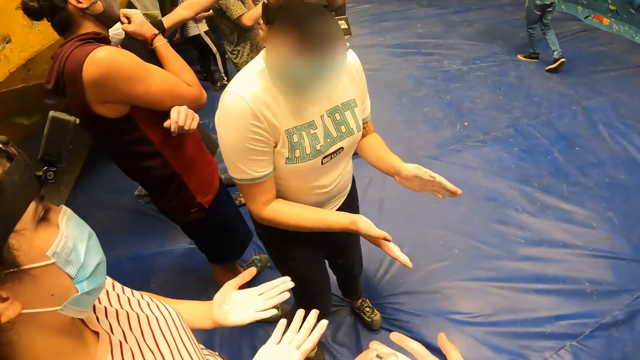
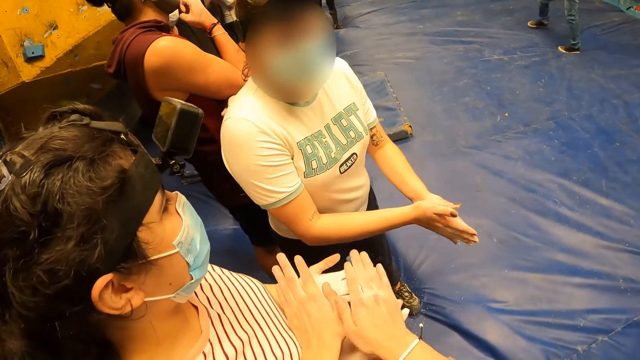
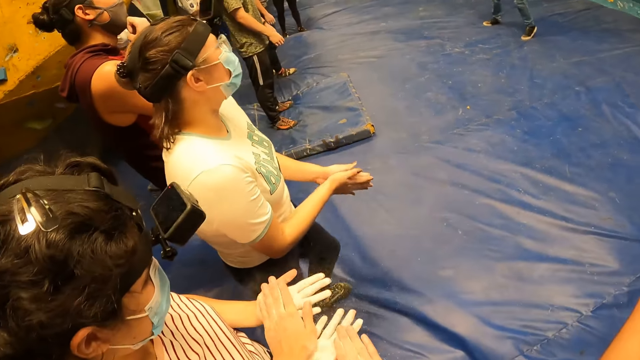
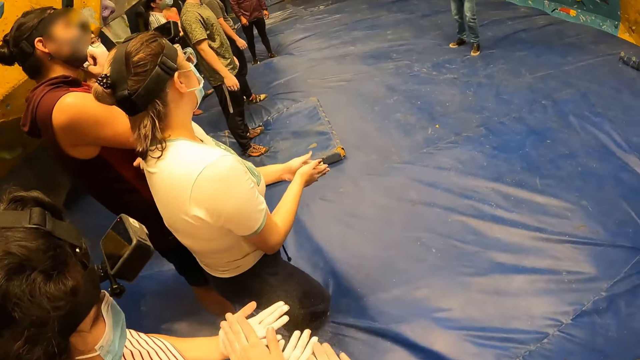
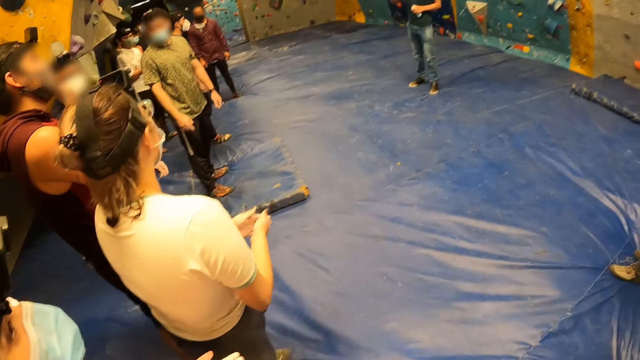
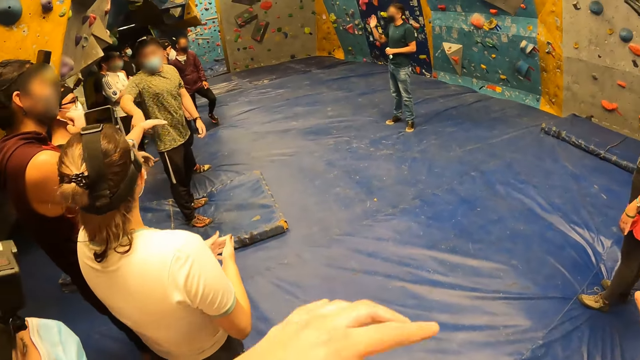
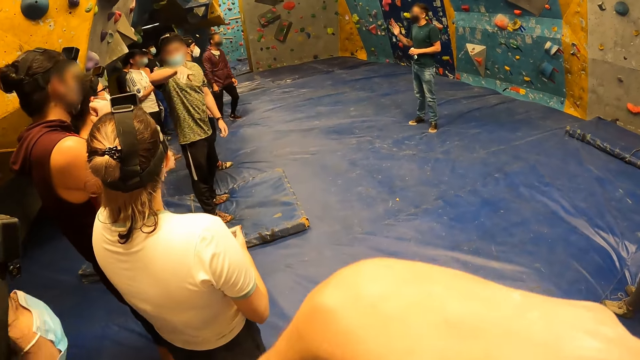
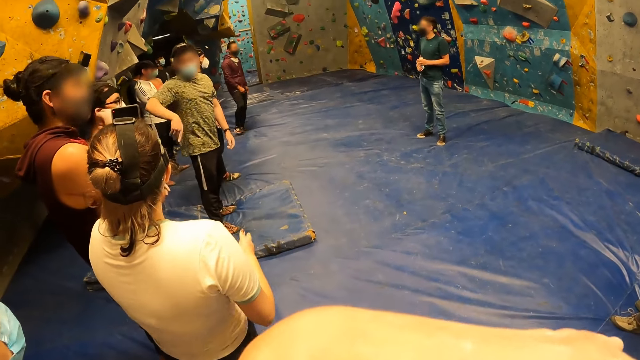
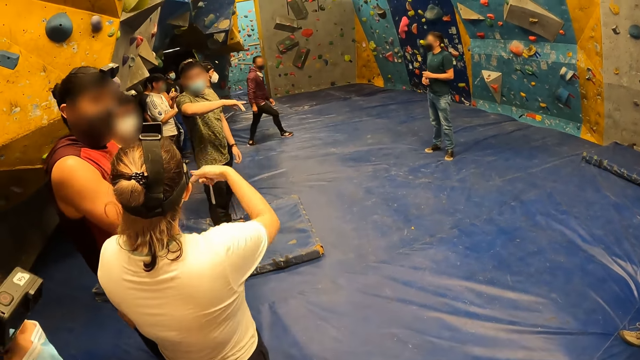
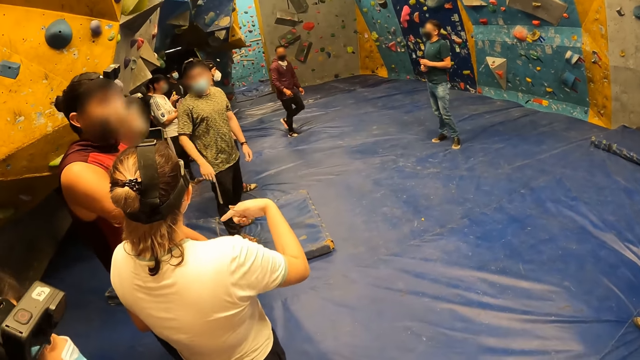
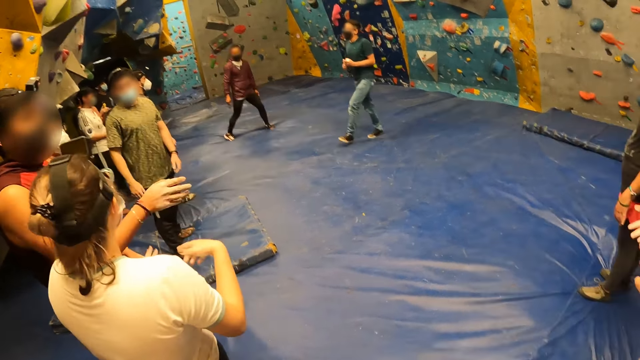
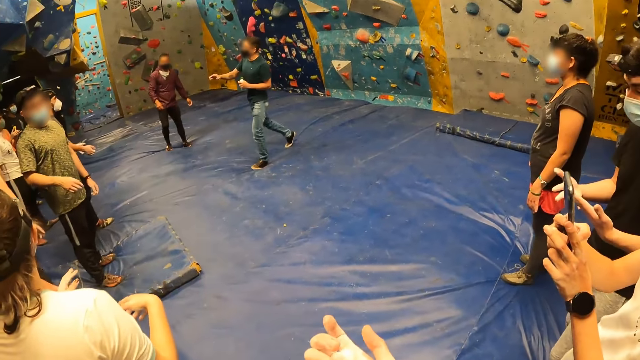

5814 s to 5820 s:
The camera wearer taps the hands of the woman with her hands. She rubs hands with the woman.

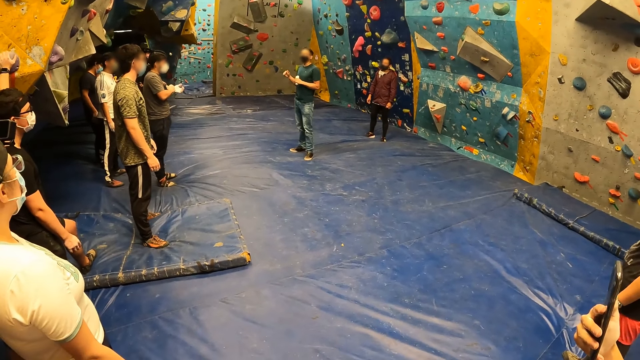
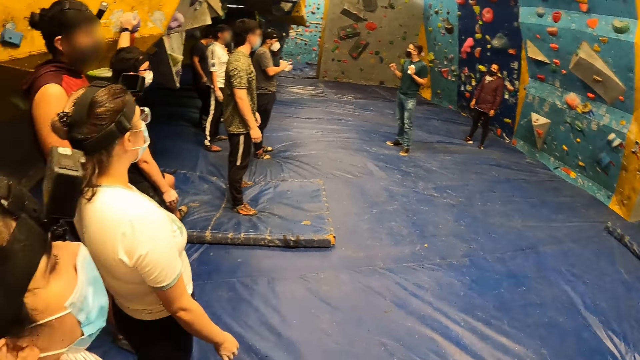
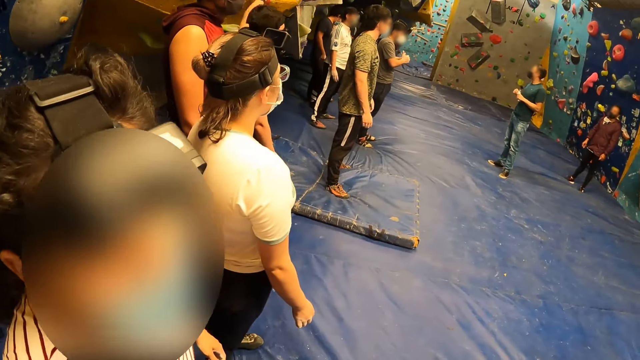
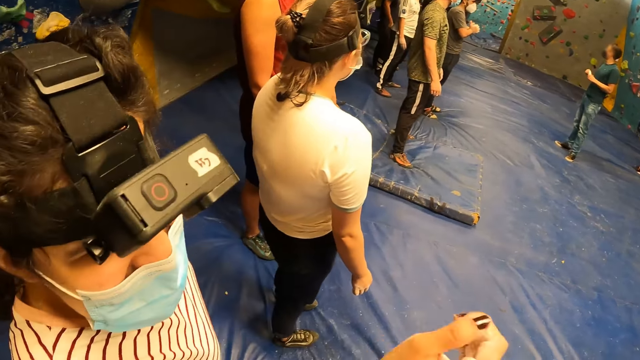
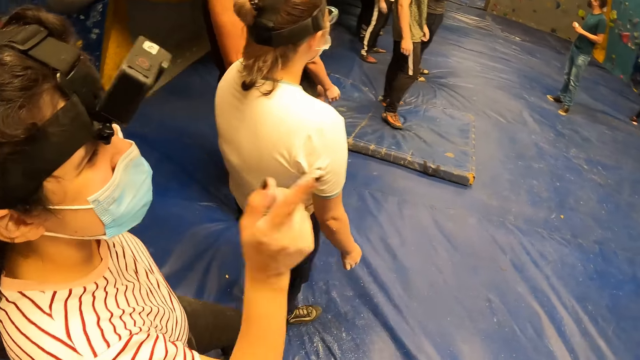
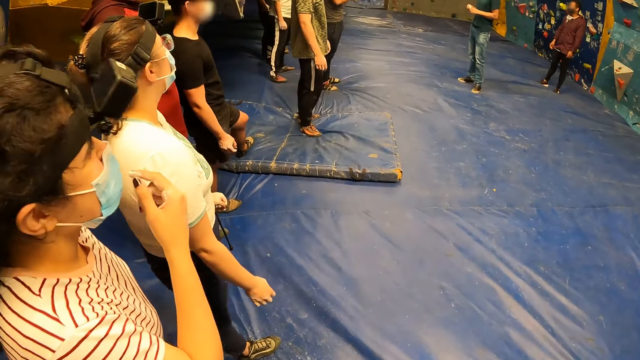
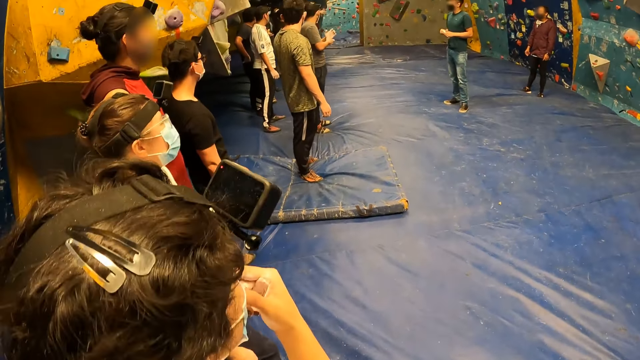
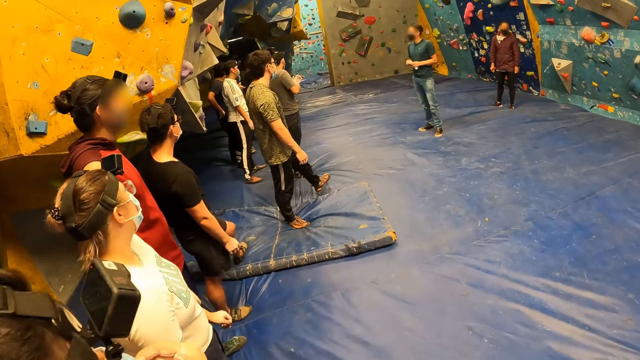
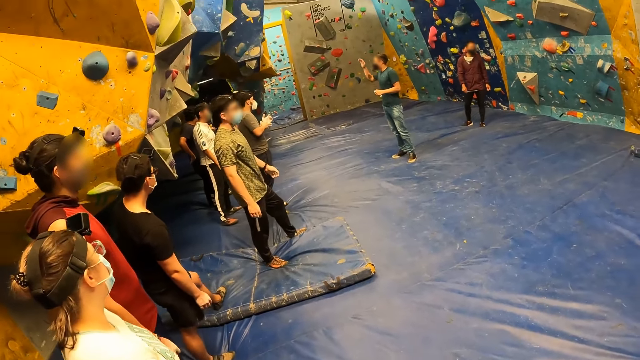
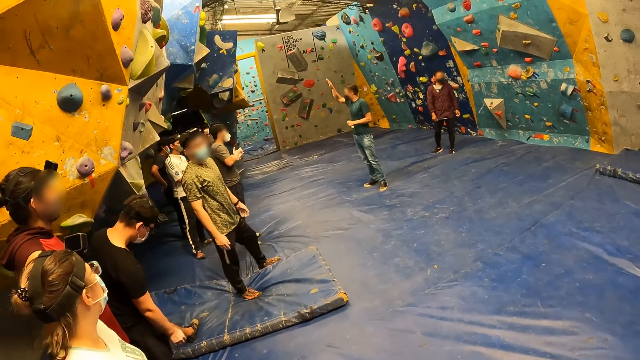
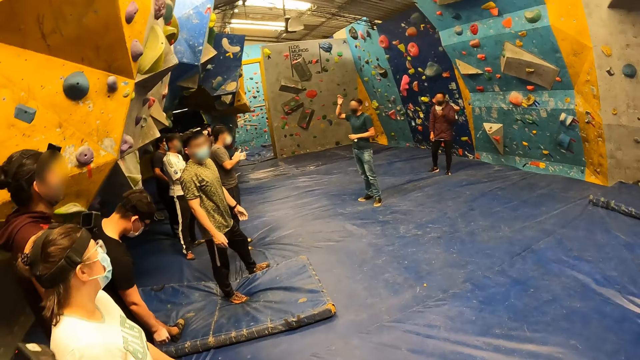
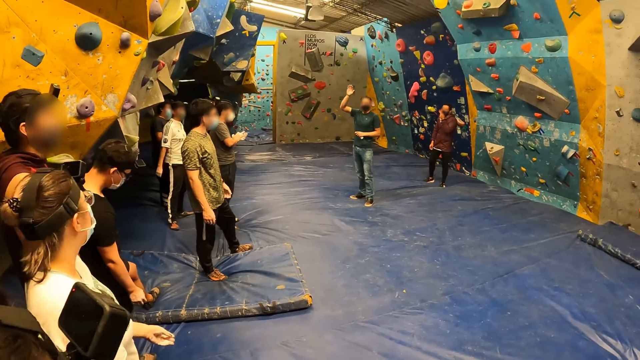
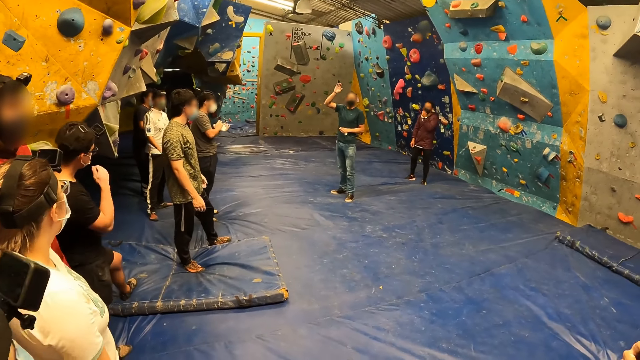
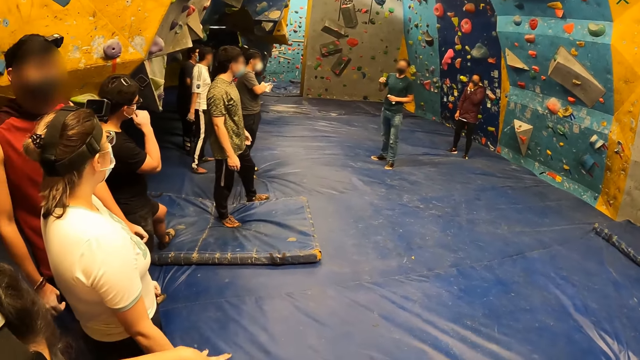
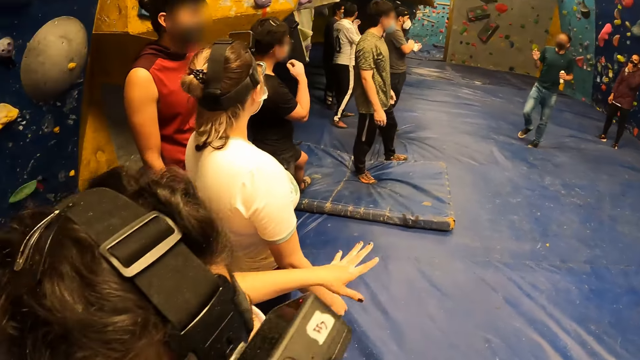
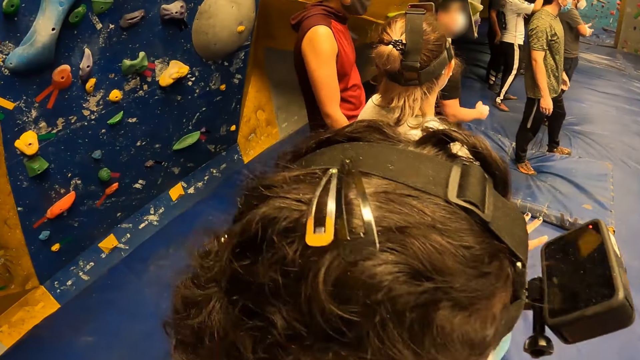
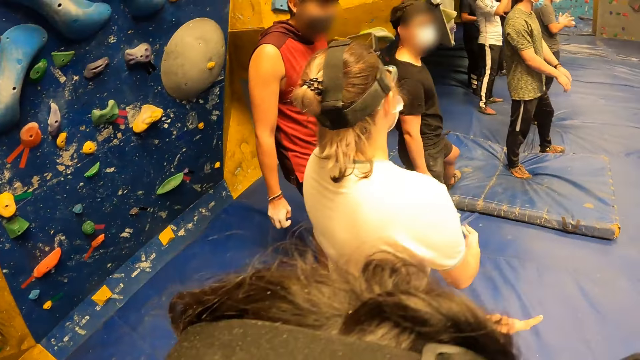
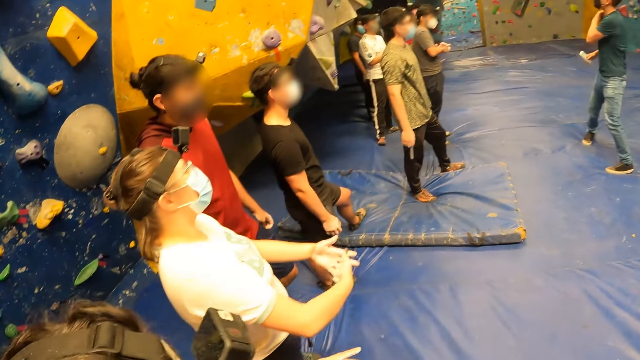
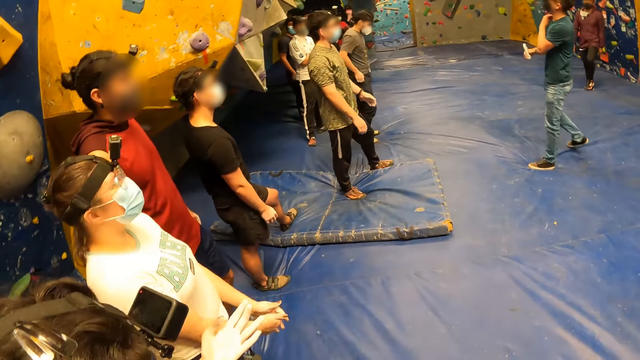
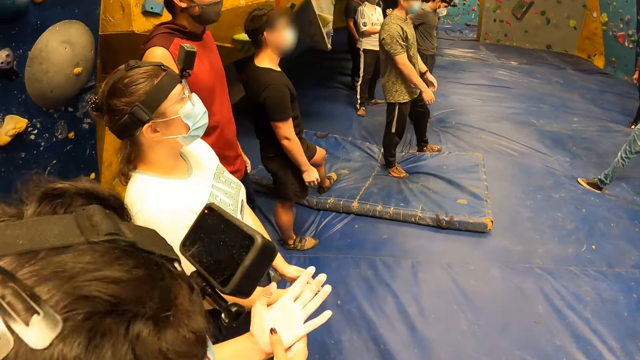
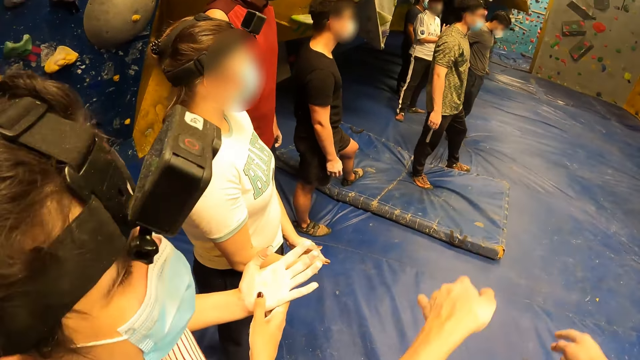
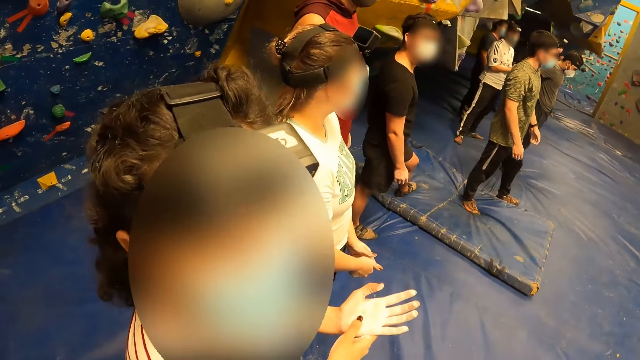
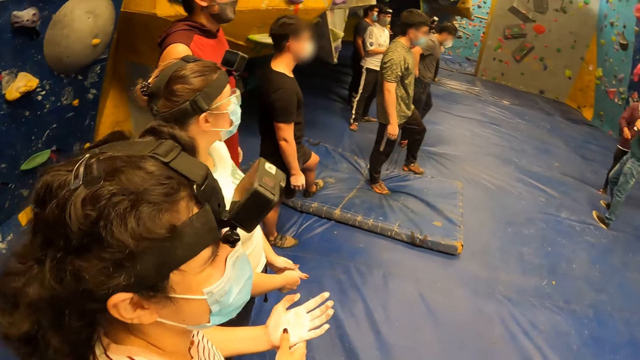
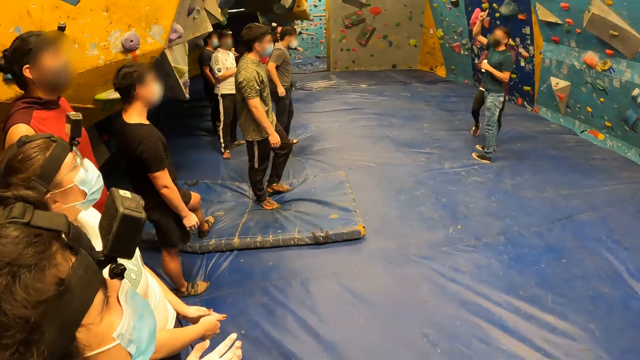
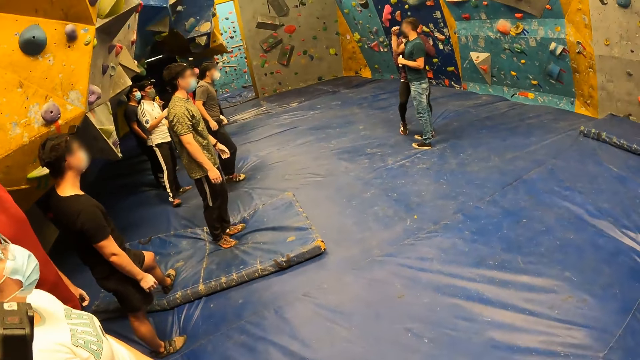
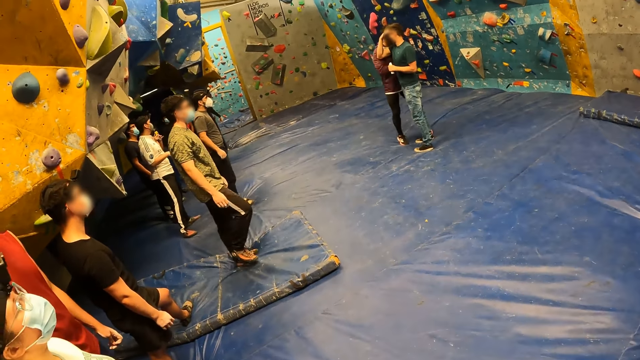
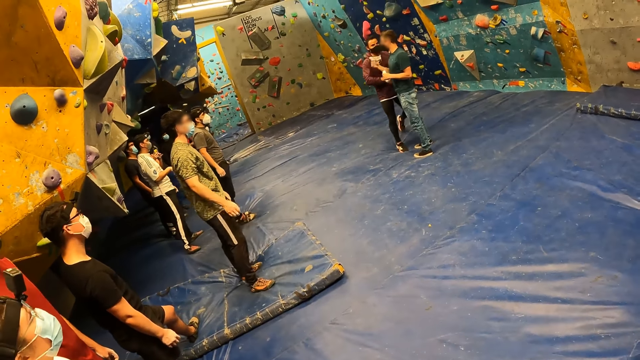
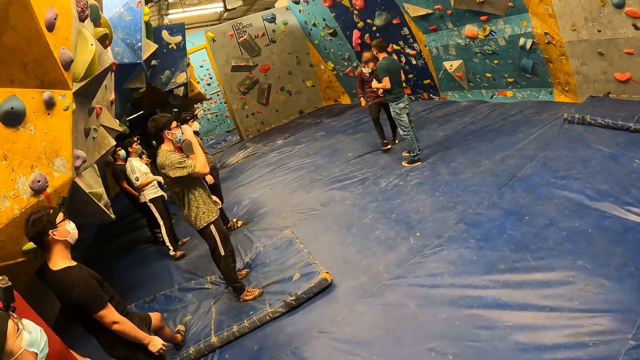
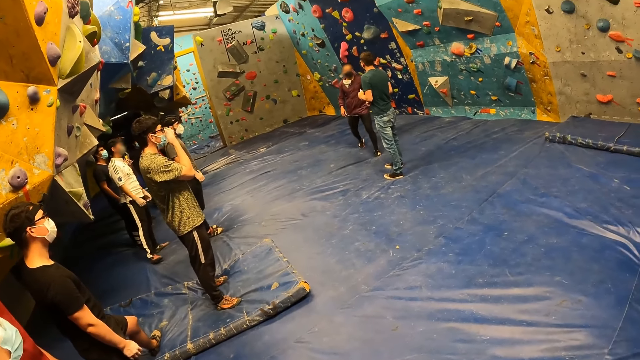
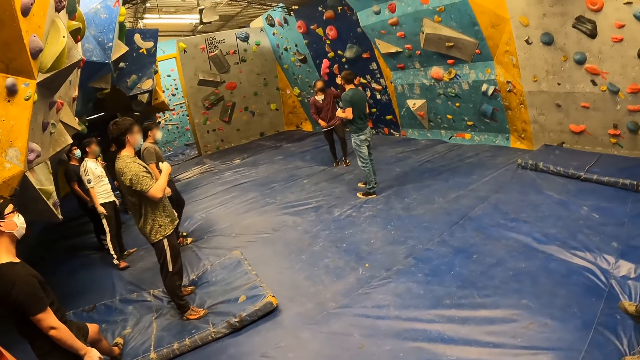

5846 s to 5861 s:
The woman points with her left hand. The camera wearer makes a gesture with her hands.
